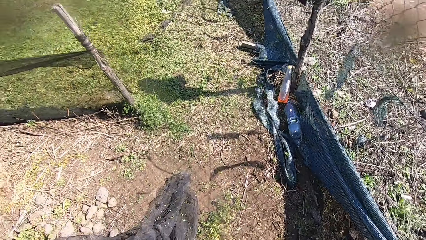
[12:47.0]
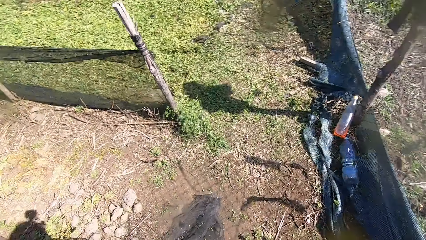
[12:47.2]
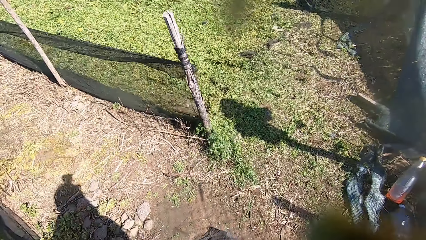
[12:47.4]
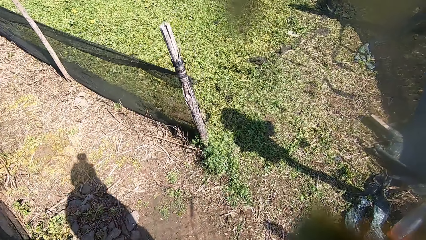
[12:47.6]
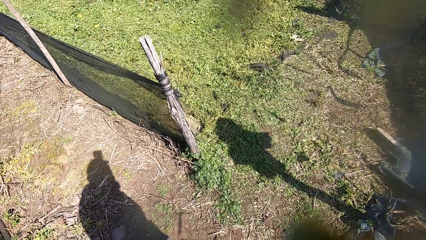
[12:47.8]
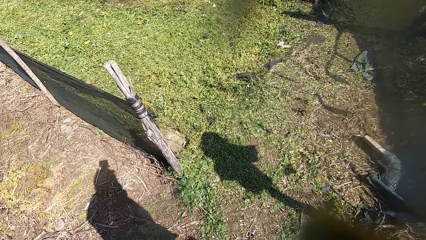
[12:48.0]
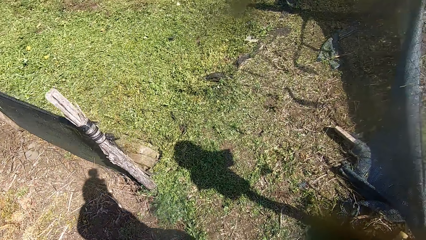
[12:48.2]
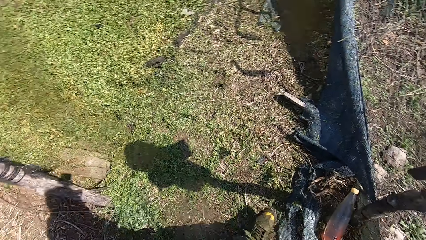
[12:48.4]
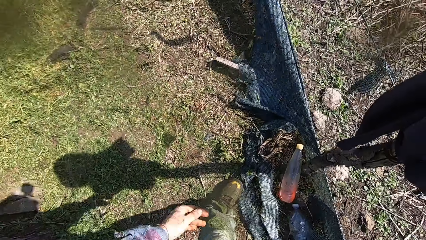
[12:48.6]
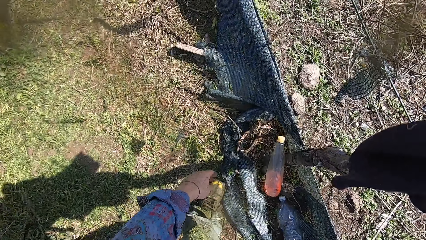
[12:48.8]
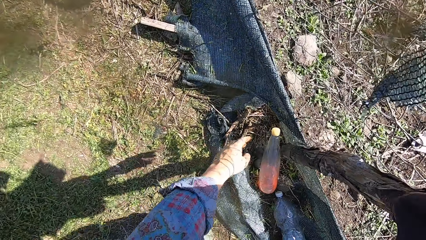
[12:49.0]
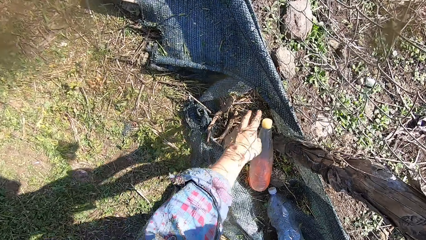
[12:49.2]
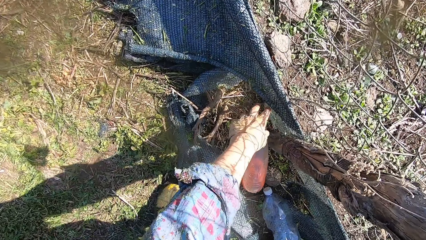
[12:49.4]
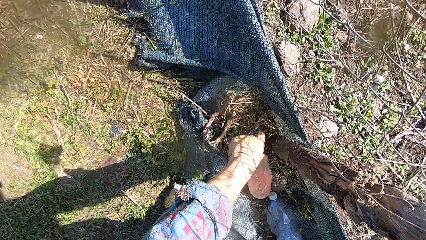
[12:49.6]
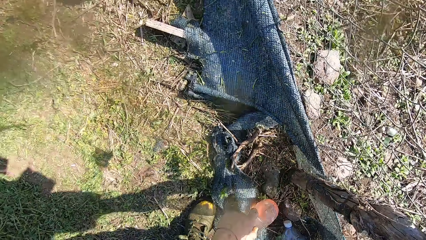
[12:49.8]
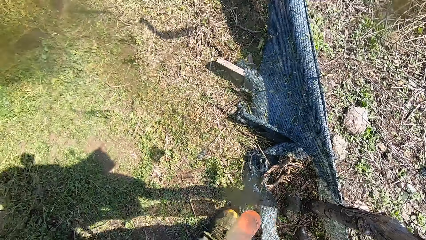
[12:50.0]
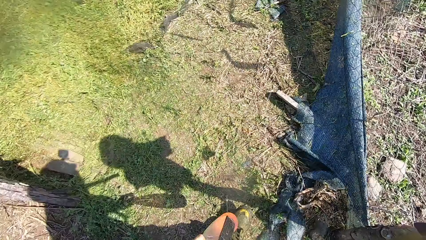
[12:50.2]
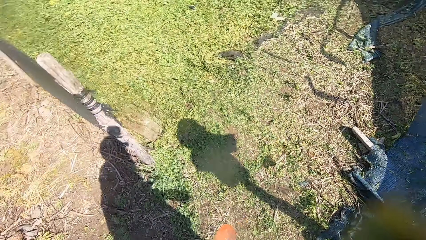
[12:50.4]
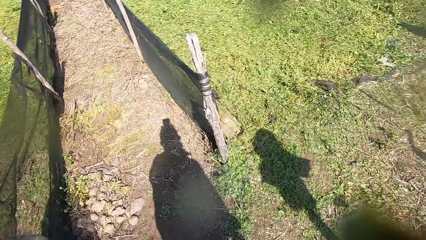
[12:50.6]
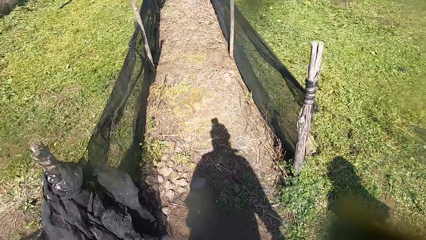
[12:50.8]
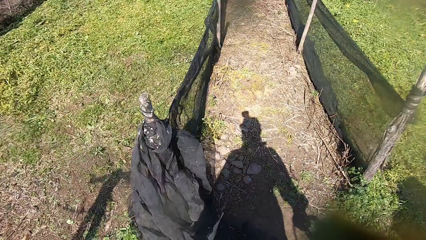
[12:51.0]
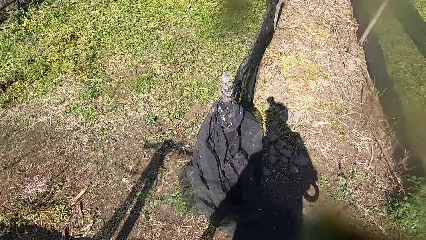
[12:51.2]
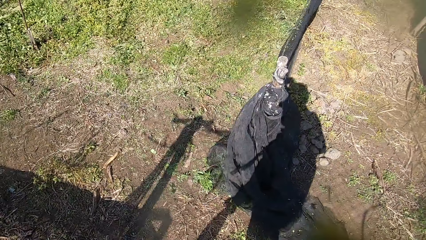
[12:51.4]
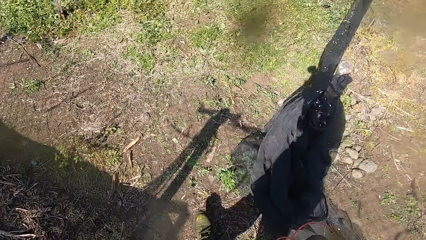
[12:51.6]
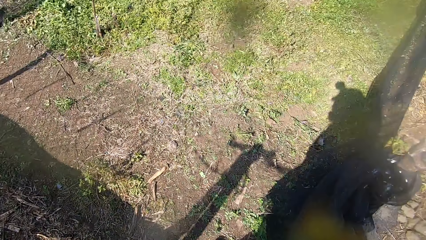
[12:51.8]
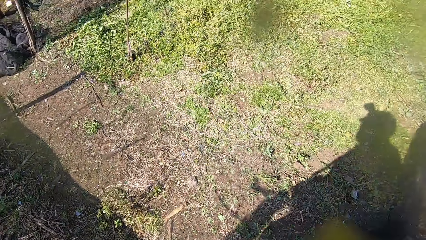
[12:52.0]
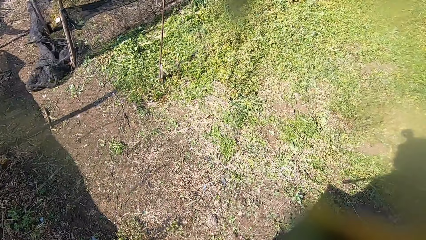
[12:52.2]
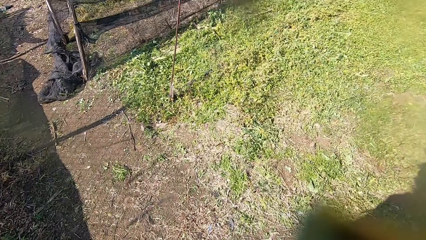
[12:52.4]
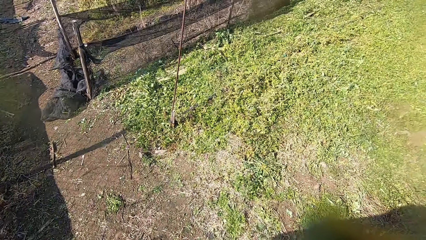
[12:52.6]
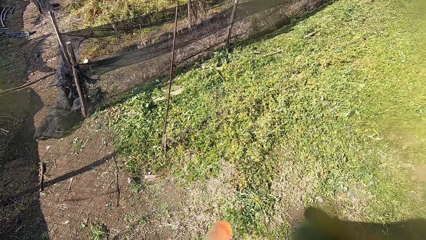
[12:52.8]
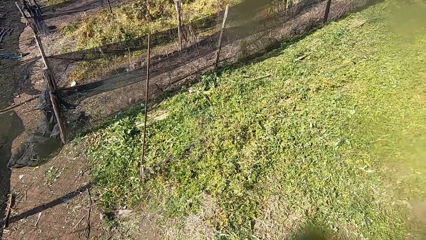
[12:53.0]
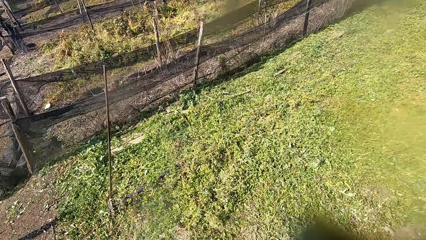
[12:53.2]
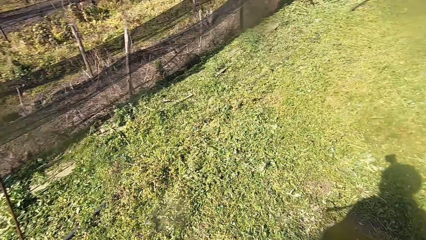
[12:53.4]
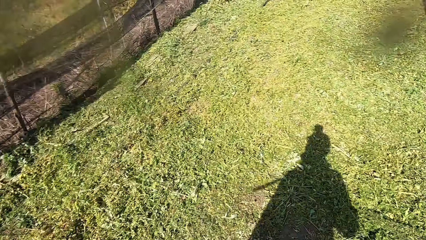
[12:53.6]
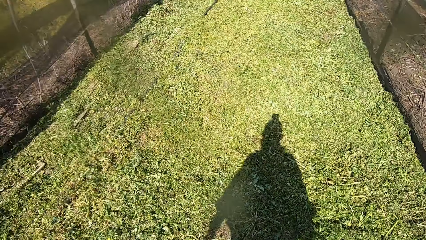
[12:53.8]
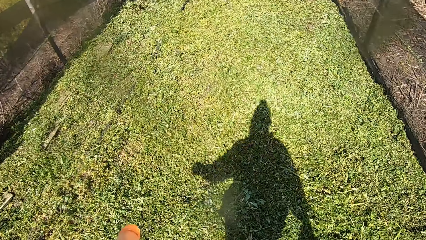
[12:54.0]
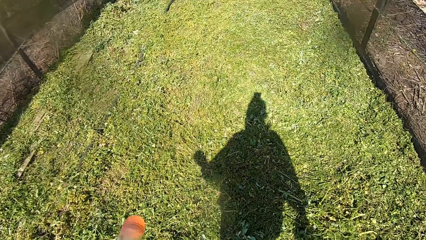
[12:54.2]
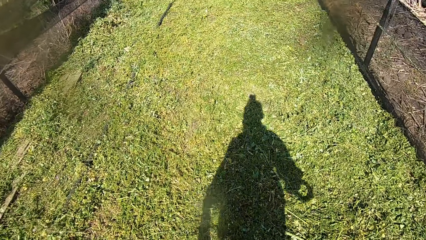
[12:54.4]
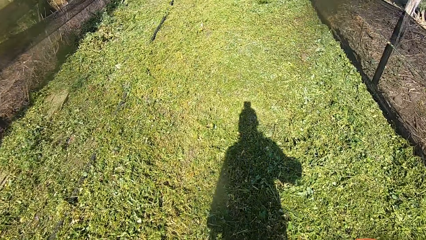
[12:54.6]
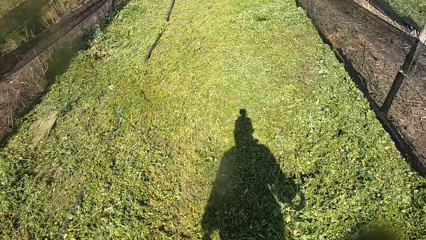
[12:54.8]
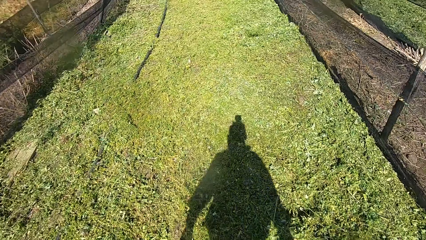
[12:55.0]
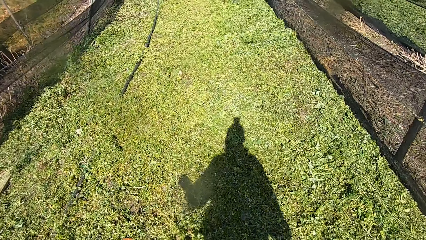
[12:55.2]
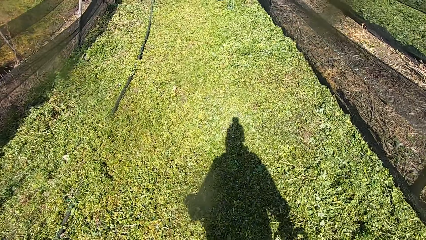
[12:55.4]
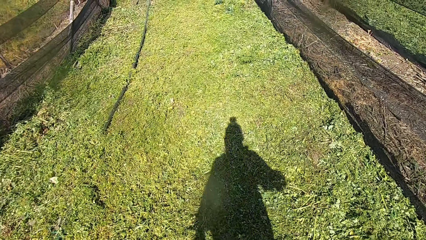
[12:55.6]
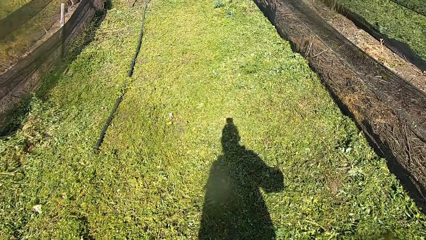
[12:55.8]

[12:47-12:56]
The camera wearer bends down. He picks a bottle from the ground with his left hand. He stands up and walks around the garden.

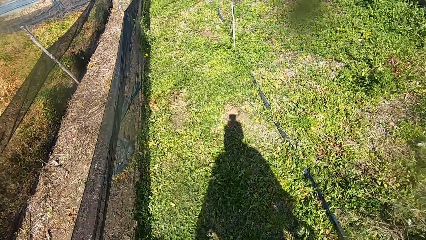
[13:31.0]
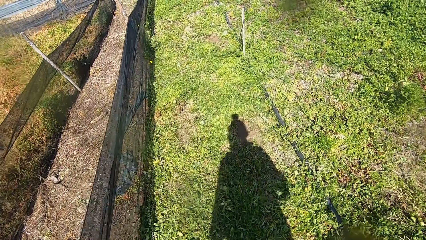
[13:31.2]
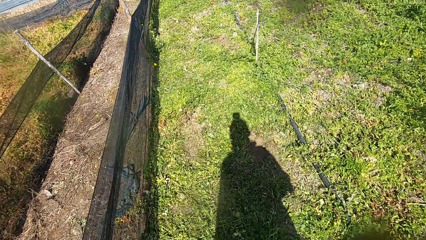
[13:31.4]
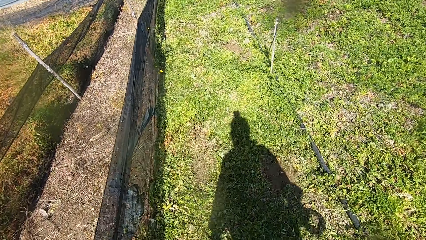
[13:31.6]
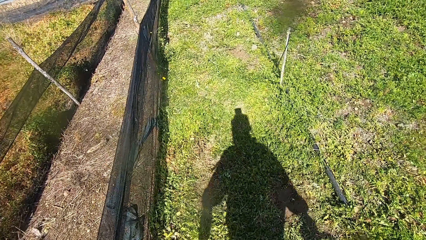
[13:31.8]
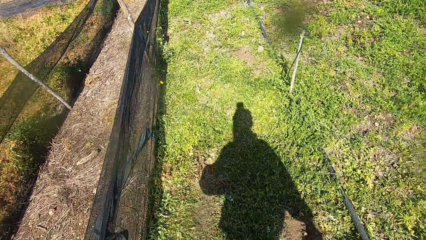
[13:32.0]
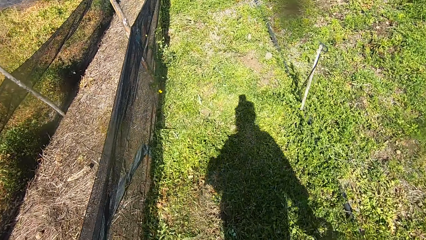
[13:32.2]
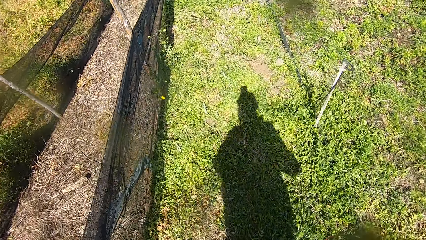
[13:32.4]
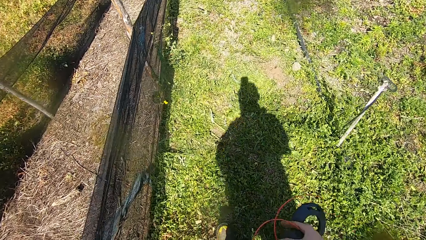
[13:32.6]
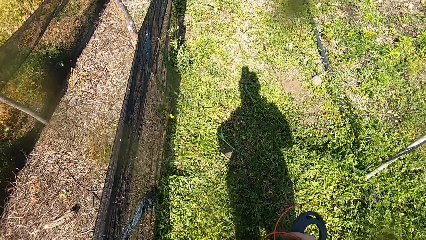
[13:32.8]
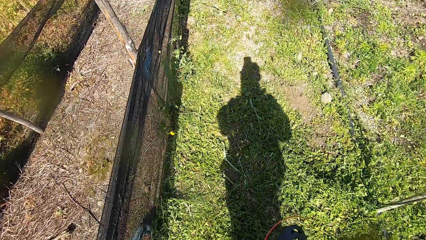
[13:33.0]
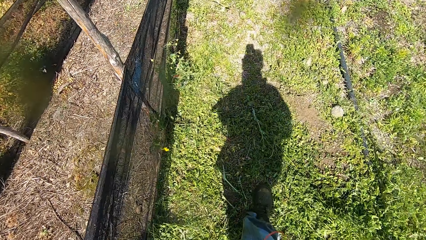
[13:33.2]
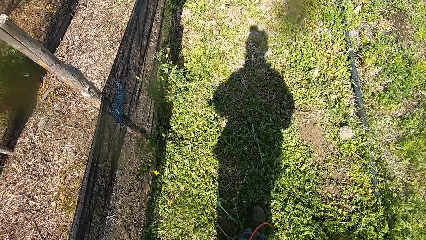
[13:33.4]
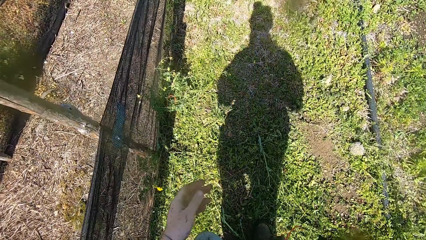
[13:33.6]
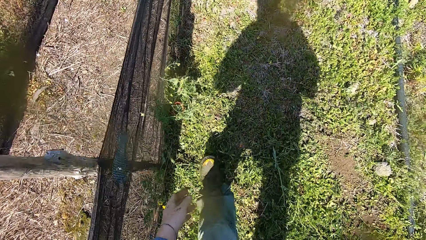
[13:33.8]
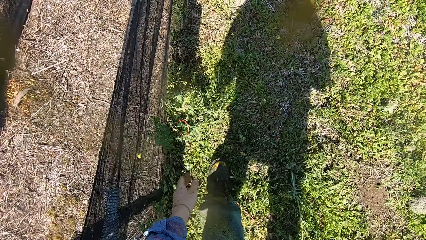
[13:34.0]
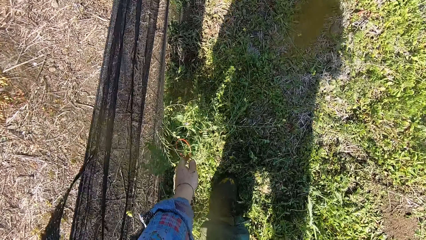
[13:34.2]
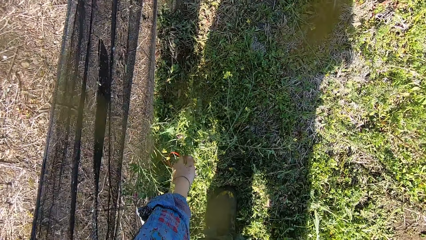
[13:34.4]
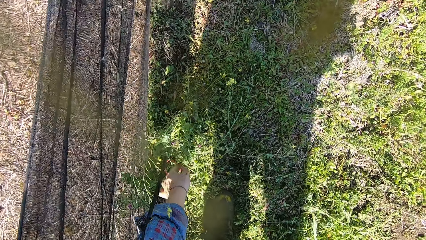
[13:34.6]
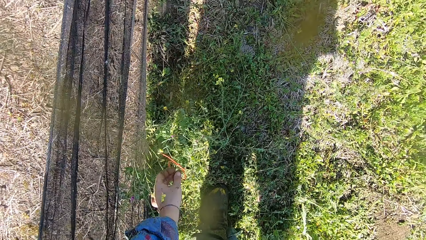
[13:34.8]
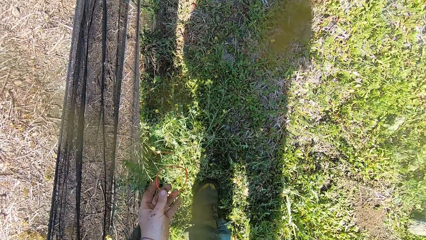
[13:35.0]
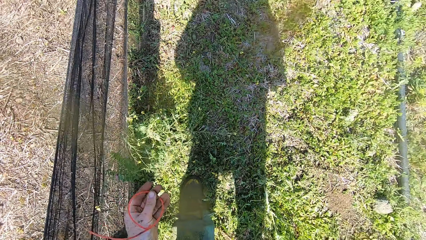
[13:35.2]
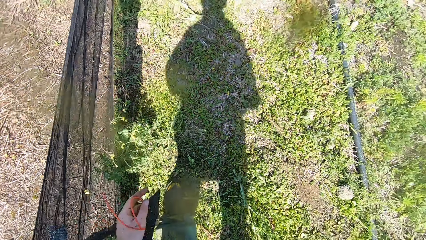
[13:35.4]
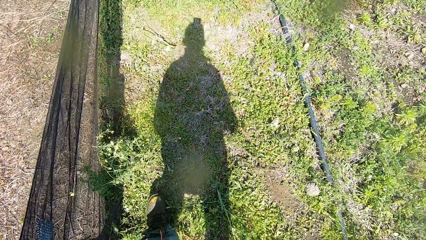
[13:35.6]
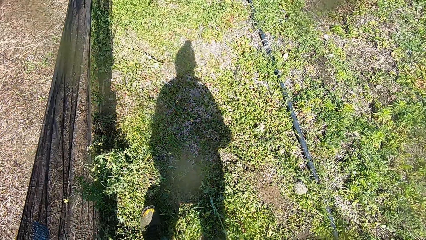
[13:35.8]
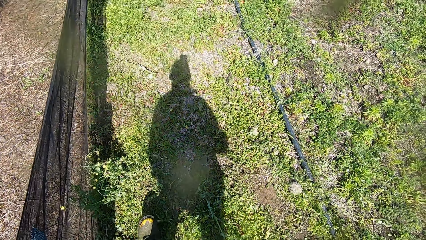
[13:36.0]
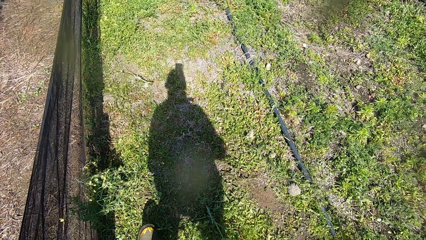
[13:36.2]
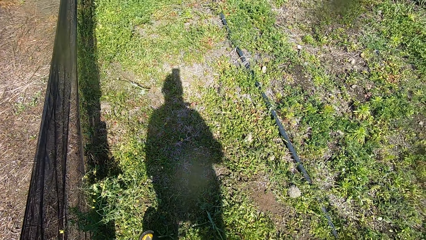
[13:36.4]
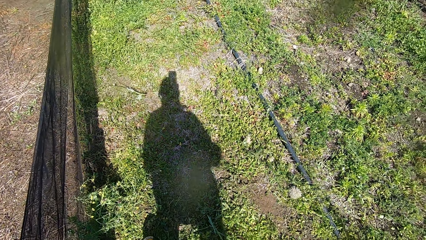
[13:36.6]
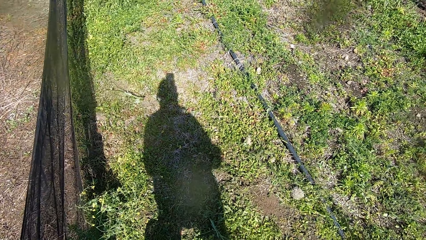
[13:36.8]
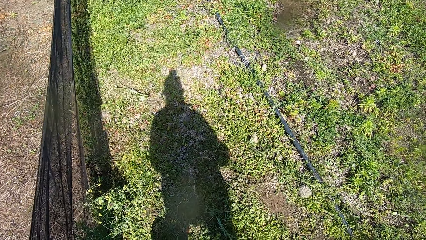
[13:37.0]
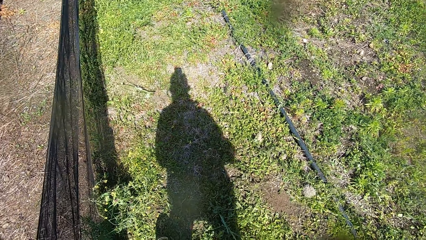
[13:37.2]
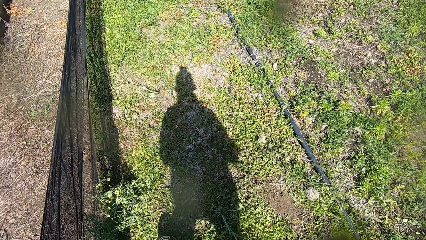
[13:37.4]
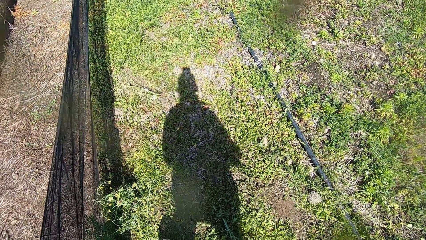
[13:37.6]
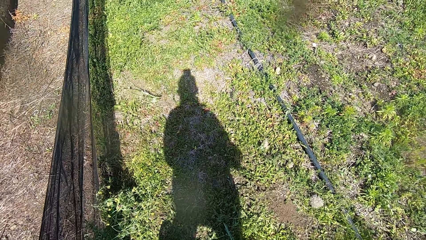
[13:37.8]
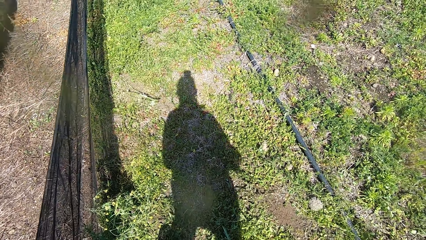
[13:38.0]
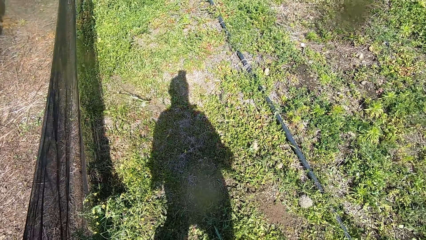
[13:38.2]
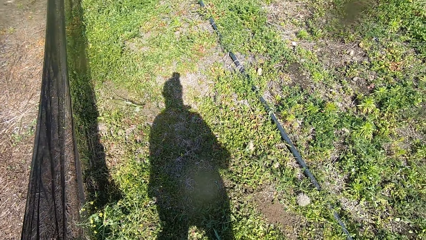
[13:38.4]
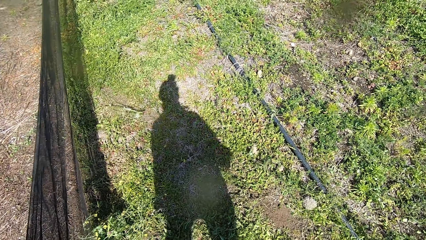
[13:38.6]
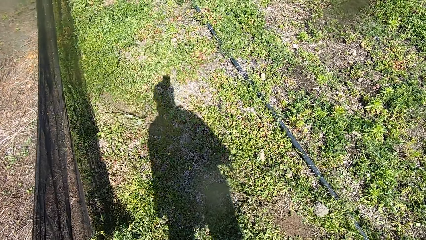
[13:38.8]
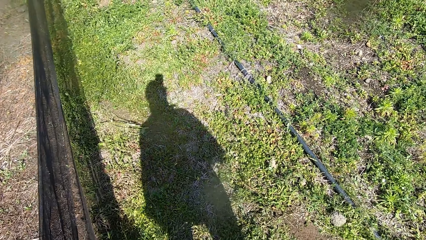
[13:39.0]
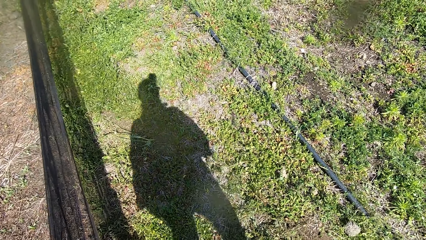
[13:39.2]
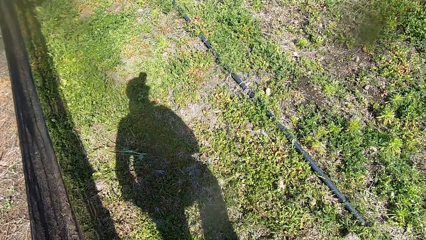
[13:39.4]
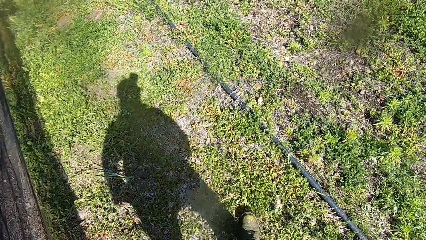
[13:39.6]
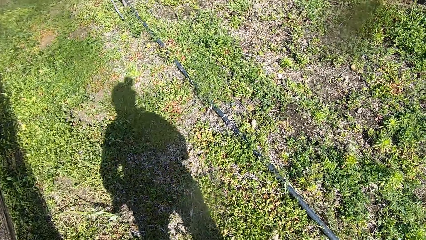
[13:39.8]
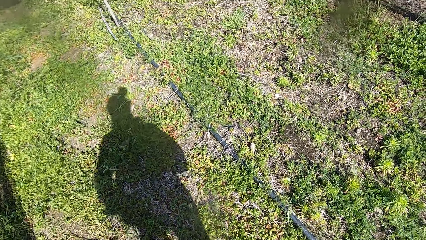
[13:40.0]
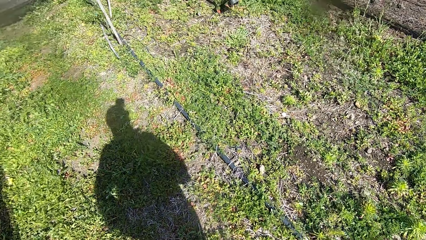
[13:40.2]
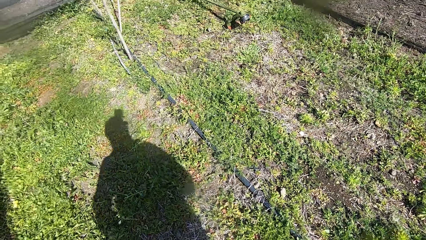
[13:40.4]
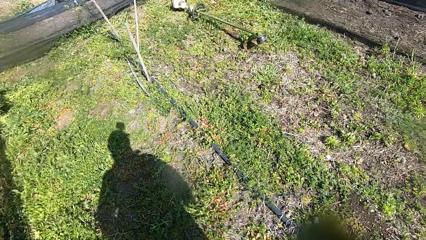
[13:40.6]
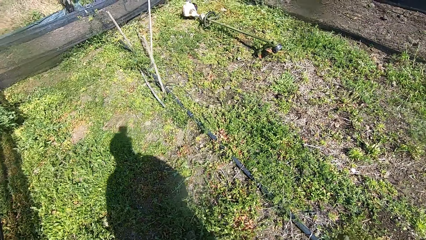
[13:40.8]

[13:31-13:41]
The camera wearer exchanges something to the right hand. He picks a wire line from the ground with his left hand. He walks around the garden.
